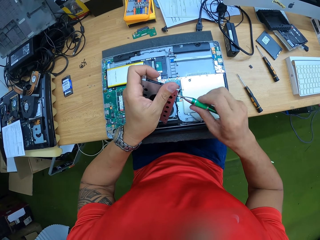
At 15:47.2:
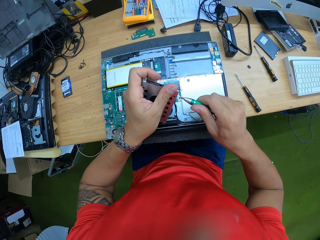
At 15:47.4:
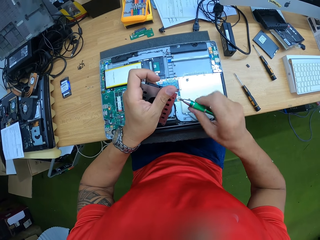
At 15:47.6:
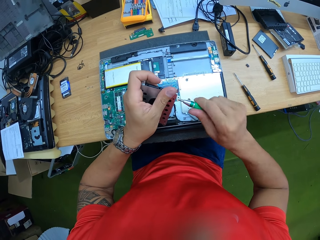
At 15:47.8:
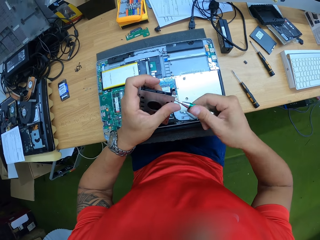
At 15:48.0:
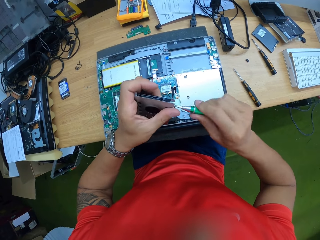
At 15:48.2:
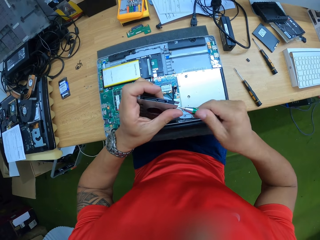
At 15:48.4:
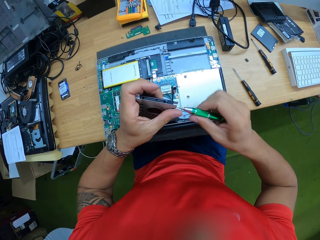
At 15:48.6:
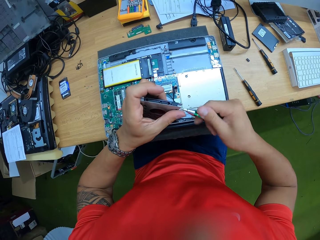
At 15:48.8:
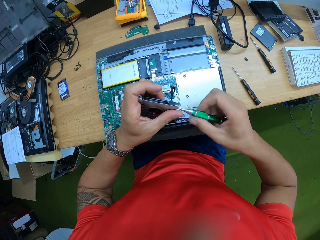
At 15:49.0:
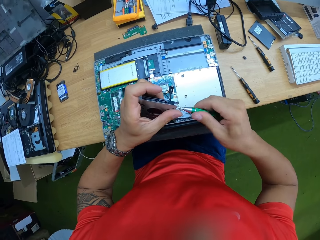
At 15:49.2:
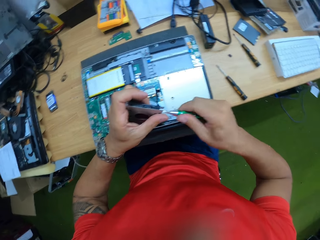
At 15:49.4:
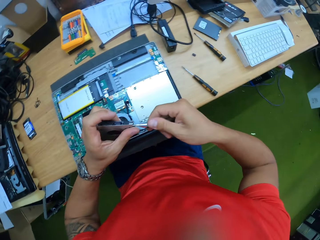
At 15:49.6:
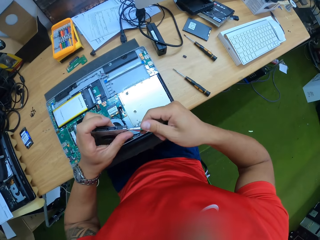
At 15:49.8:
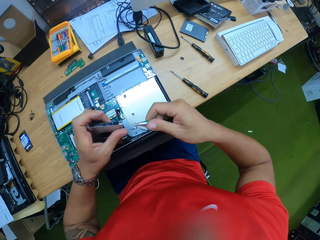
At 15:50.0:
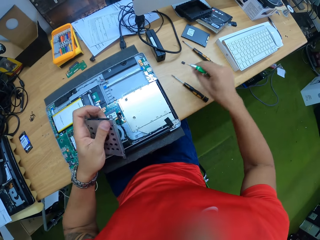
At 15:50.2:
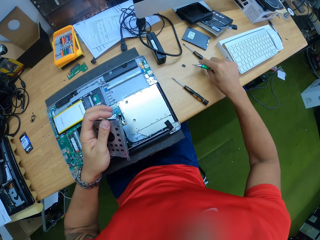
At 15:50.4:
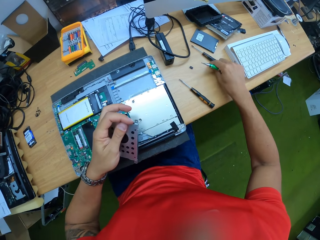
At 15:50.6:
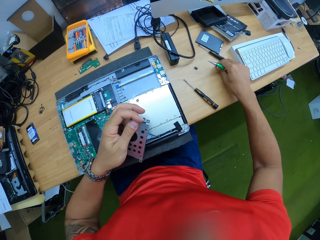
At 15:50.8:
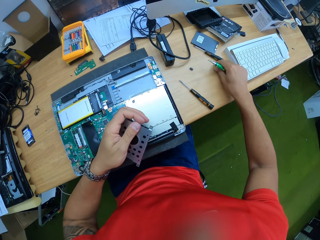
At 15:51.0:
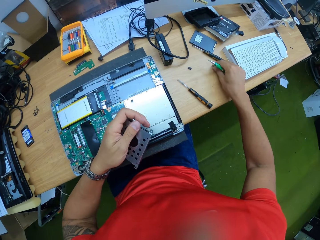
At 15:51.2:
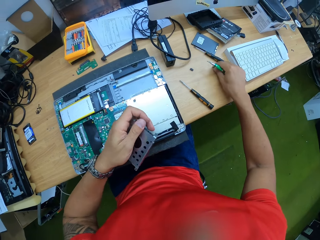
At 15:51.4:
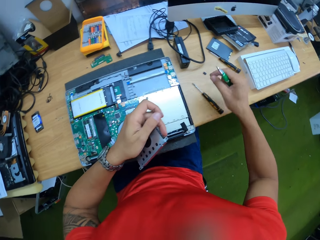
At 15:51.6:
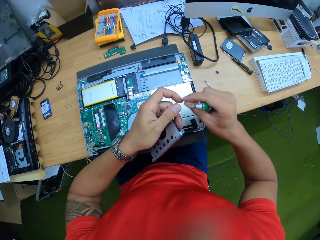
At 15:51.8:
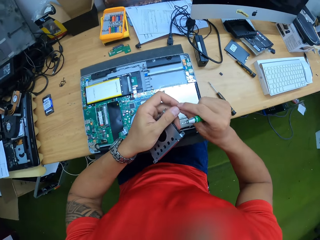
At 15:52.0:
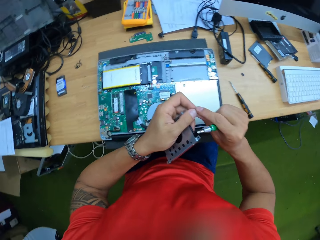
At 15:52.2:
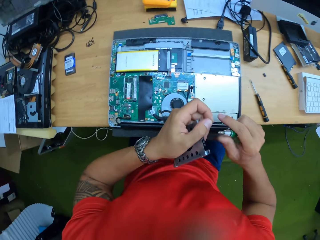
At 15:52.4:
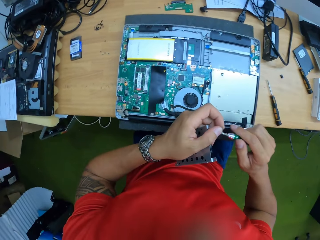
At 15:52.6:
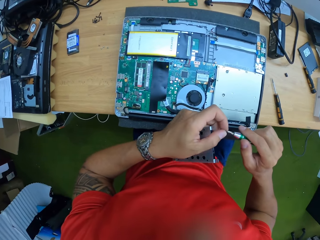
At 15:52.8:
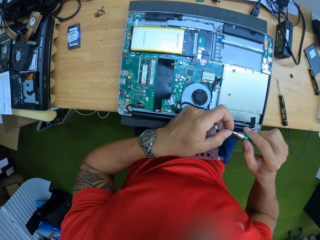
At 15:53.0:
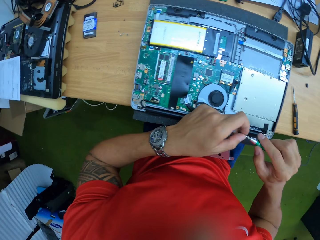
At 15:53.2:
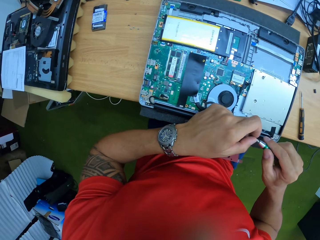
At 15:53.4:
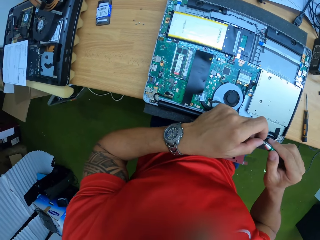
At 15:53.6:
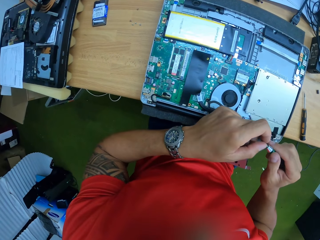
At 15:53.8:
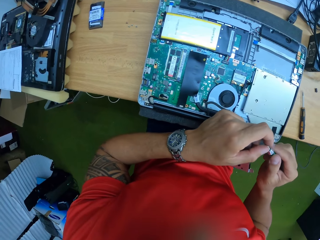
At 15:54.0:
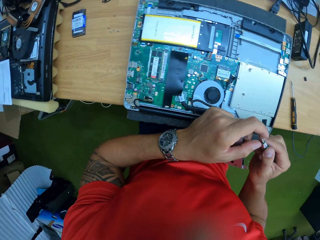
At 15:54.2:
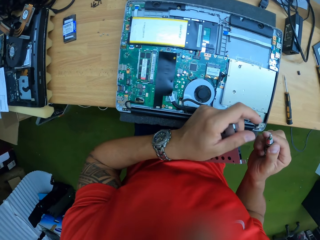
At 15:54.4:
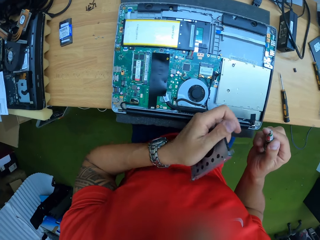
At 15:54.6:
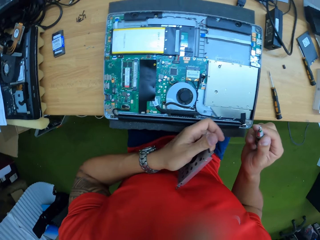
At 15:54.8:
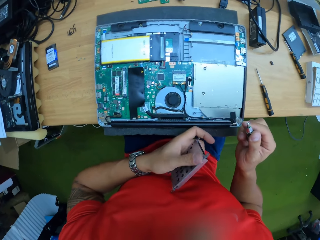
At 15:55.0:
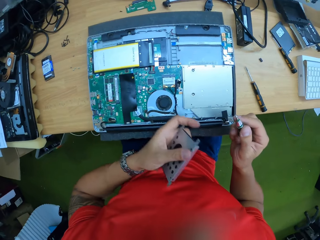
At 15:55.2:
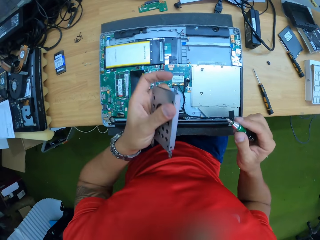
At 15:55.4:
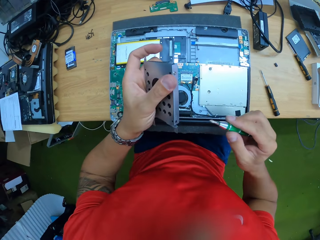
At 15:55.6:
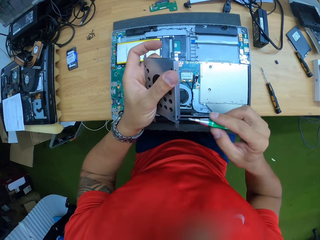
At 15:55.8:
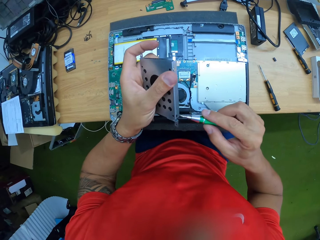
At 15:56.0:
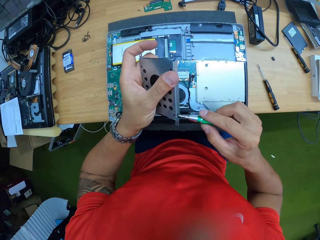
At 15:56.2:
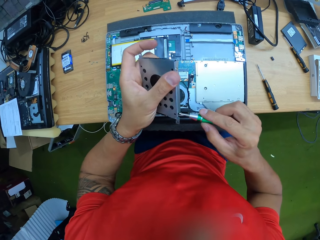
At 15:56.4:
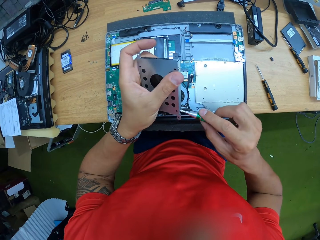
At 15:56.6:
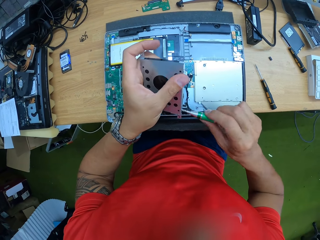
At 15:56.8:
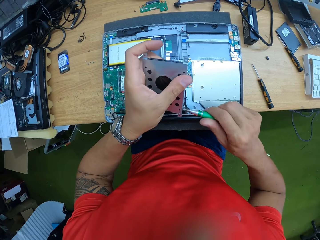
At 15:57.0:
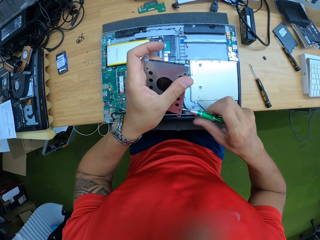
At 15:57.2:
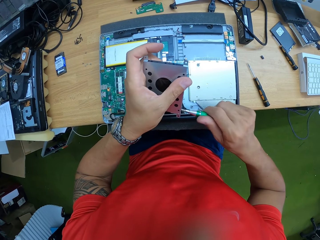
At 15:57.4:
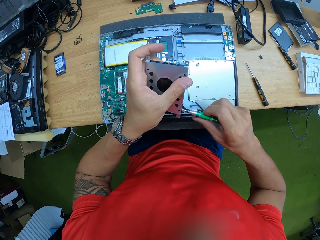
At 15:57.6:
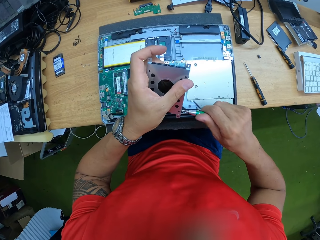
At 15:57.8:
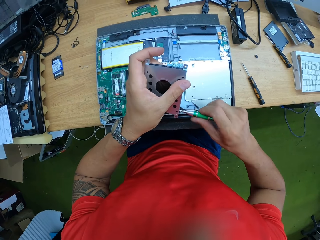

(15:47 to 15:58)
The camera wearer picks up a screw from the work bench with his right hand. He passes the screw from his right hand to his left hand. He picks the screw from his left hand with the screwdriver in his right hand. He screws the hard drive casing with the screwdriver in his right hand.

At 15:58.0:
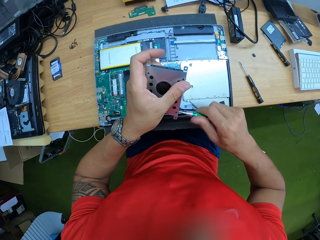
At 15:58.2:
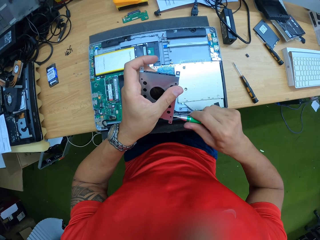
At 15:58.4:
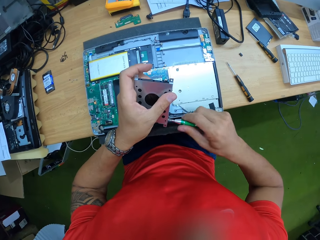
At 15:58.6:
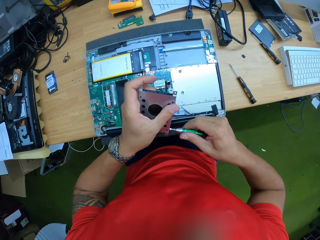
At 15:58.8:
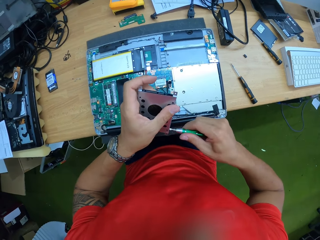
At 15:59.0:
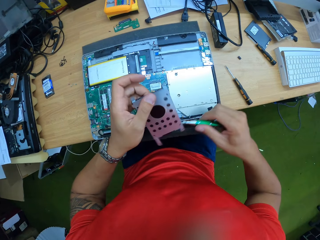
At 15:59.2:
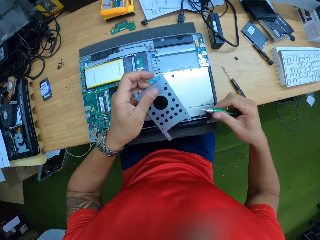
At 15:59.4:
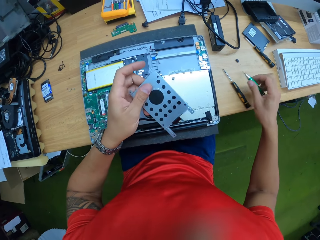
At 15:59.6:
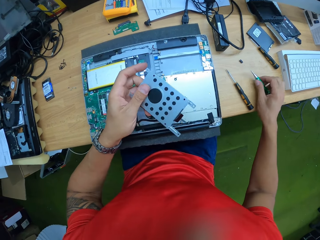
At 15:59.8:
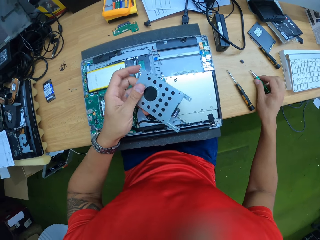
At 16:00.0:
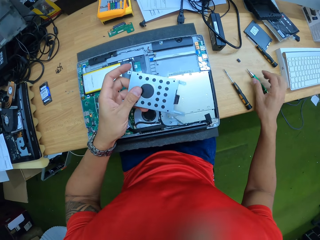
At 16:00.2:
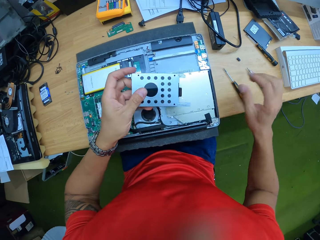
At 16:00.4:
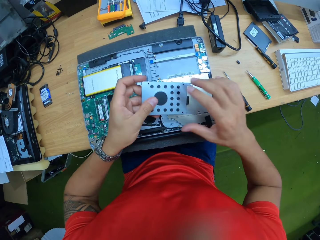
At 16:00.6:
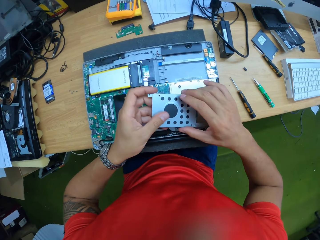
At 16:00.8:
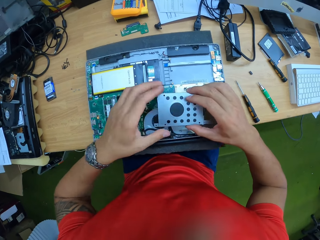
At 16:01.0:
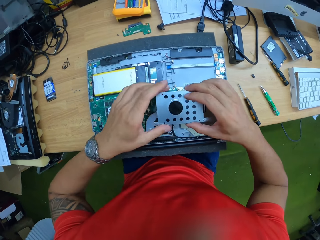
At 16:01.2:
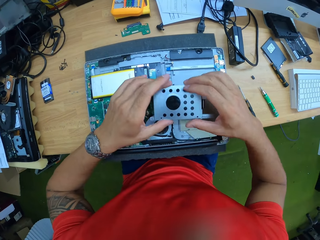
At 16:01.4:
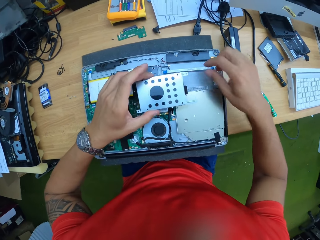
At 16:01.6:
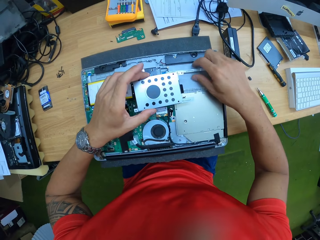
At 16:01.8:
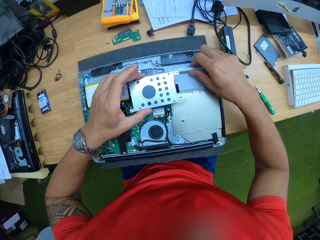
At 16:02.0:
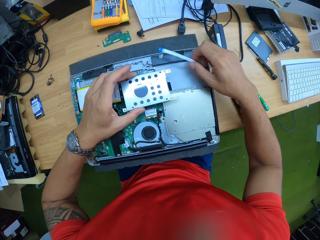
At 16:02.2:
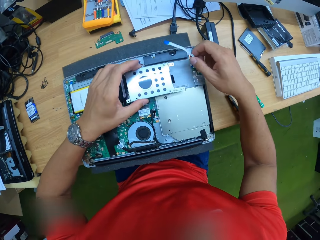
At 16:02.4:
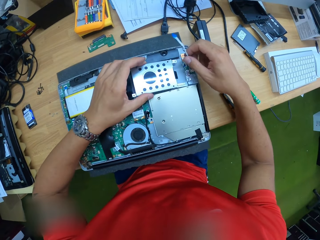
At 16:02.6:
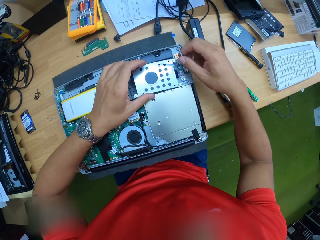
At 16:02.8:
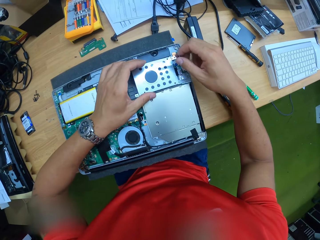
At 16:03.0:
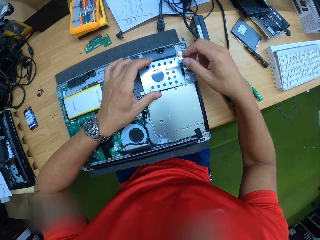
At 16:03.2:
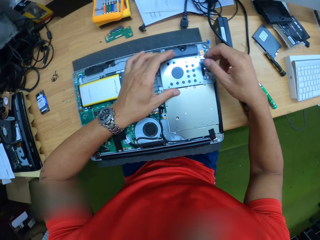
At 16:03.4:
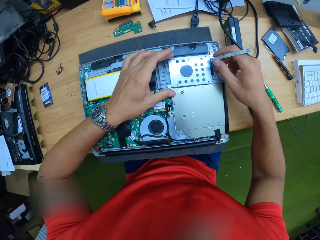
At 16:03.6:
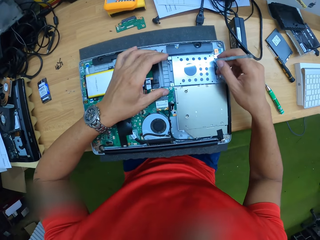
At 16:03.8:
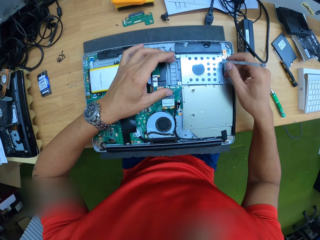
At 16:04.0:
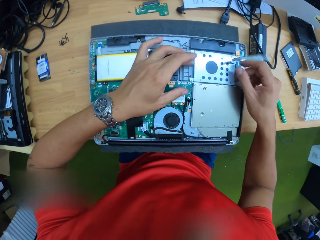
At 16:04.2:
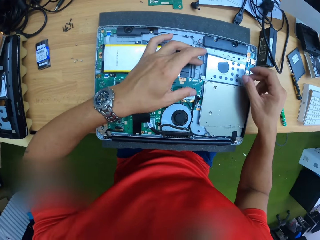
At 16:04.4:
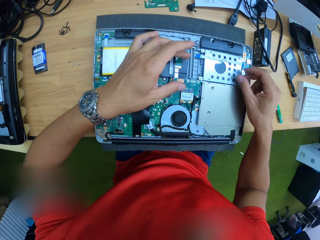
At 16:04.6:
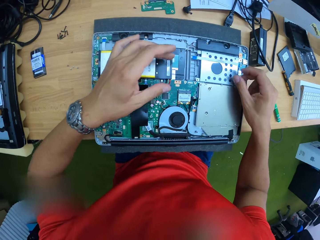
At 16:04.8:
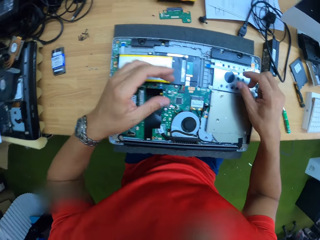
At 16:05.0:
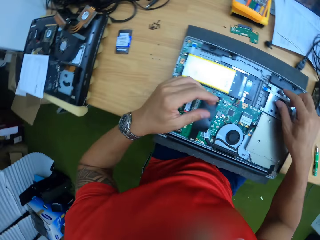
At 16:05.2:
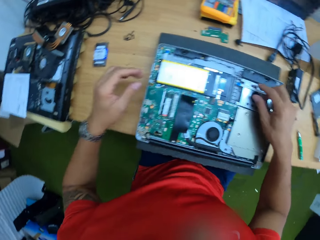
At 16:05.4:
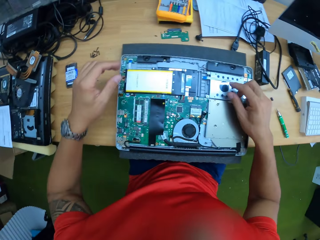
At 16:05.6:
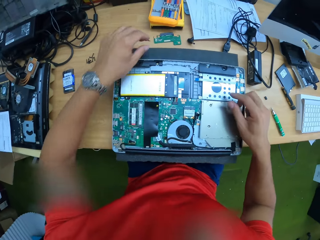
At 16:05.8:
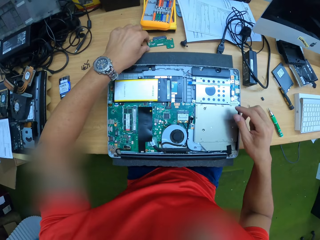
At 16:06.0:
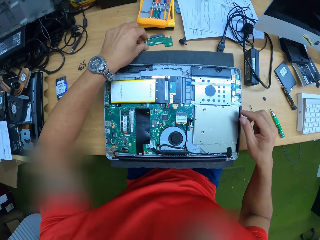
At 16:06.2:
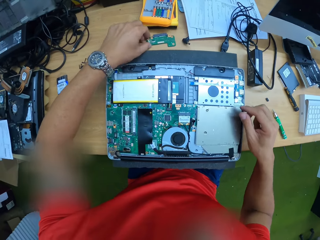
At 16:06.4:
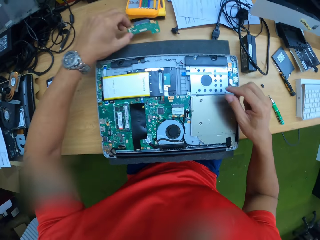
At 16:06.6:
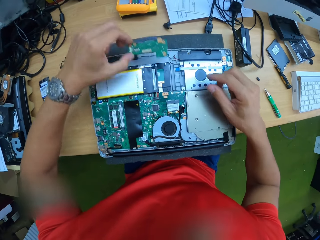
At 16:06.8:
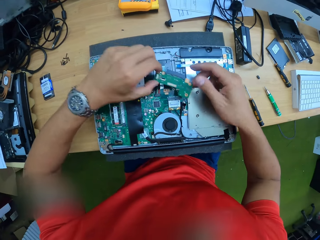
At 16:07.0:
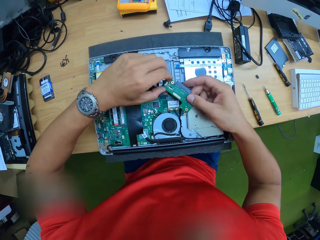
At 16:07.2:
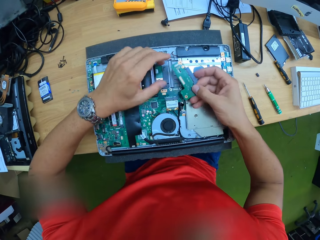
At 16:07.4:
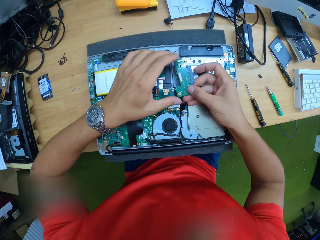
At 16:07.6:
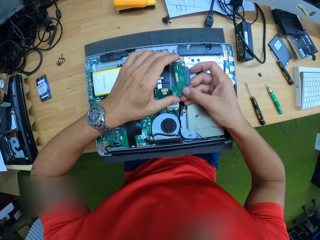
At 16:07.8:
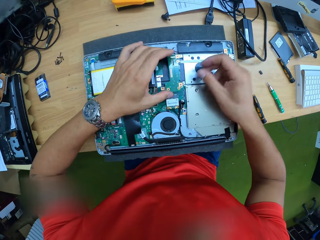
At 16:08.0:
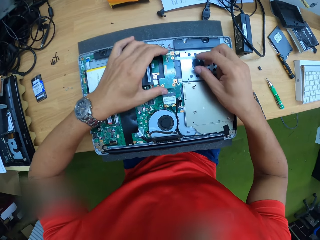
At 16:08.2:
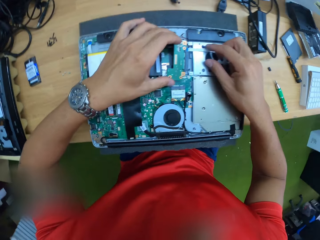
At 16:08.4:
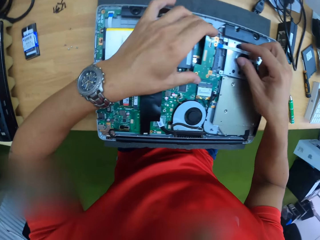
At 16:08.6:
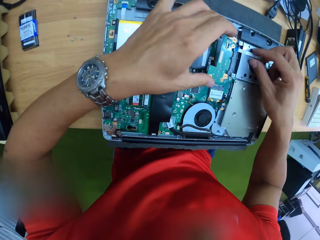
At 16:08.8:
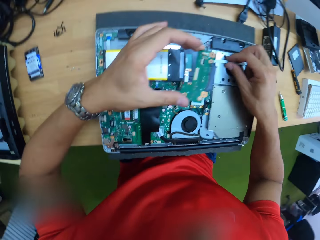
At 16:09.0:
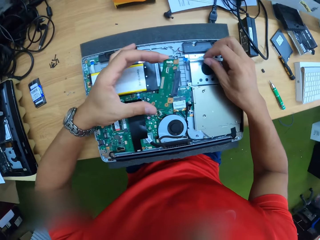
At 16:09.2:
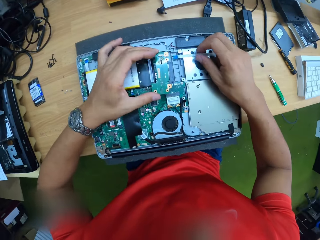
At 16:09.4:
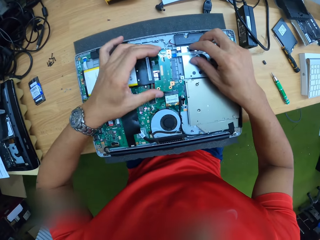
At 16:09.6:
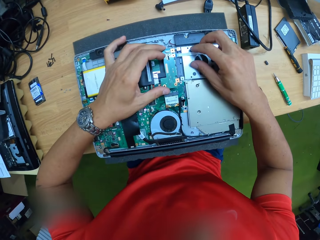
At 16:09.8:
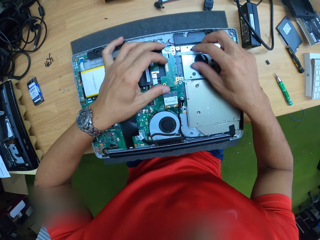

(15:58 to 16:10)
The camera wearer drops the screwdriver in his right hand on the work bench. He holds the hard drive casing with his hands. He raises up the flex with his right hand. He fixes the machine. He places the hard drive casing on the hard drive spot on the circuit board with his left hand. He picks up a chip from the work bench with his left hand. He passes the chip from his left hand to his right hand. He passes the chip from his right hand to his left hand.
